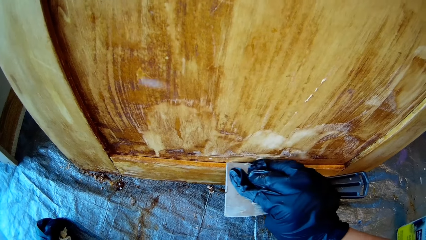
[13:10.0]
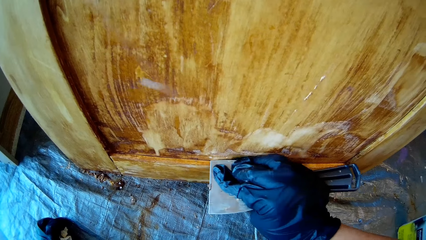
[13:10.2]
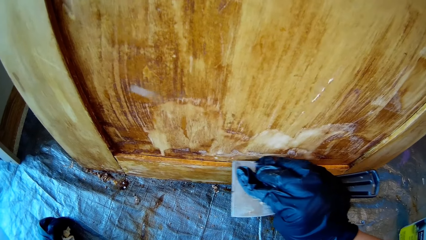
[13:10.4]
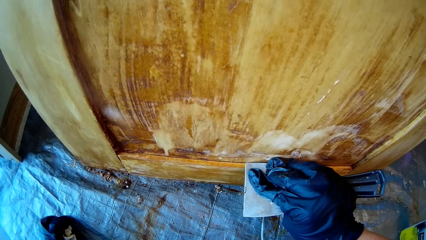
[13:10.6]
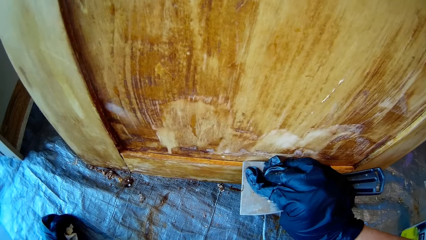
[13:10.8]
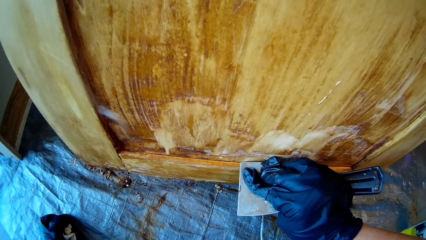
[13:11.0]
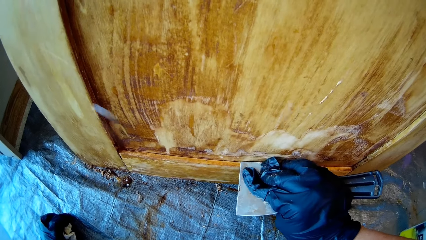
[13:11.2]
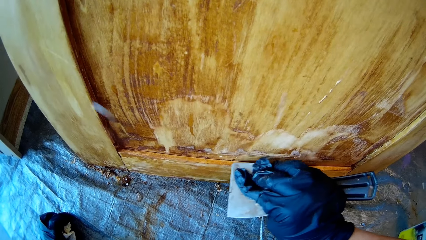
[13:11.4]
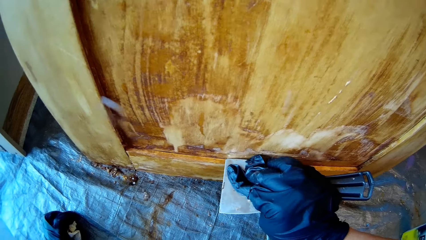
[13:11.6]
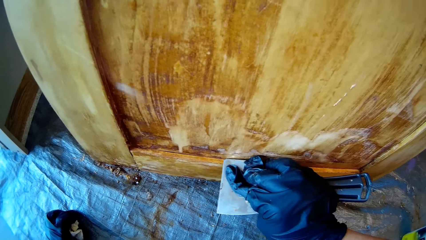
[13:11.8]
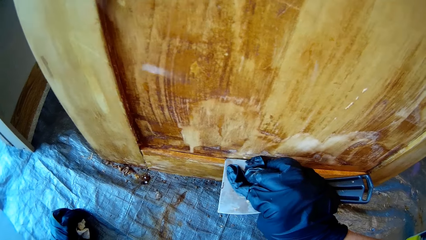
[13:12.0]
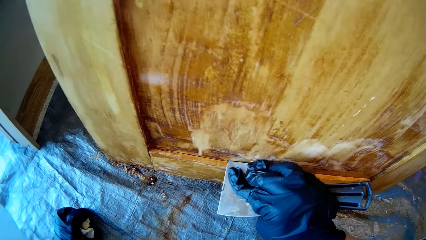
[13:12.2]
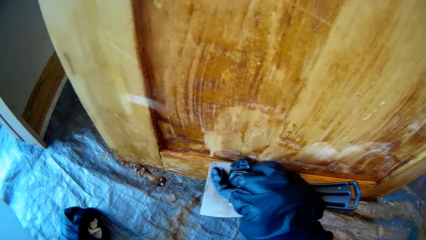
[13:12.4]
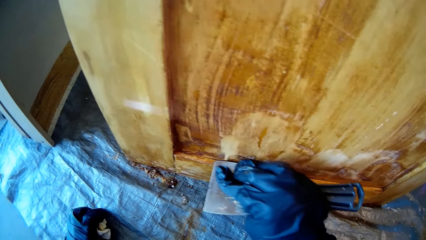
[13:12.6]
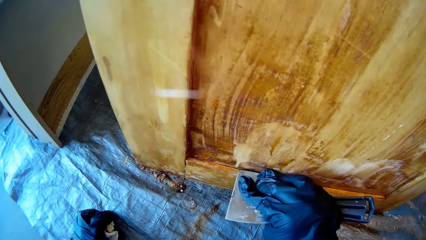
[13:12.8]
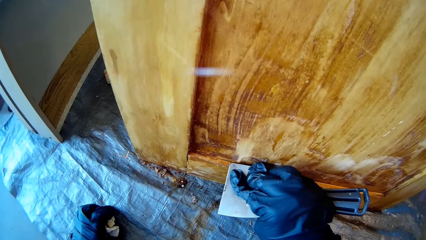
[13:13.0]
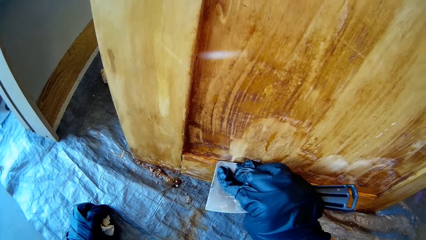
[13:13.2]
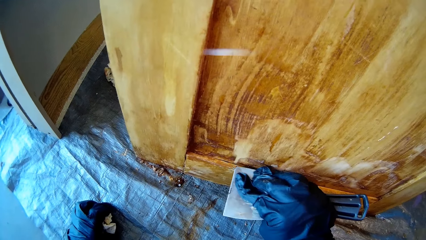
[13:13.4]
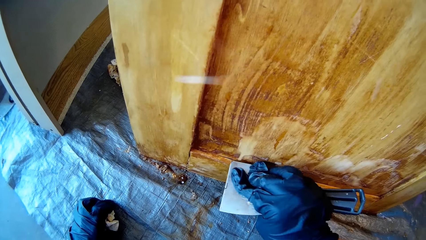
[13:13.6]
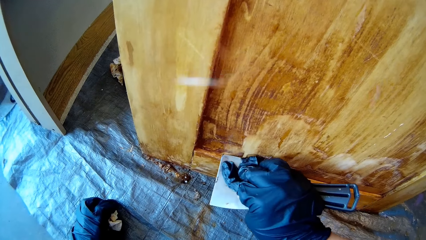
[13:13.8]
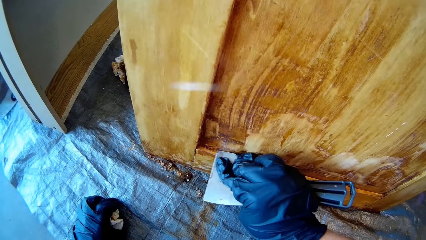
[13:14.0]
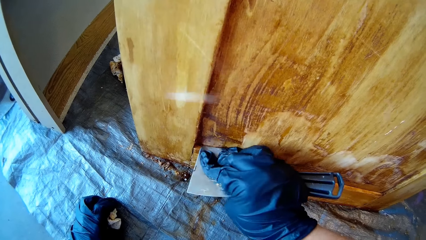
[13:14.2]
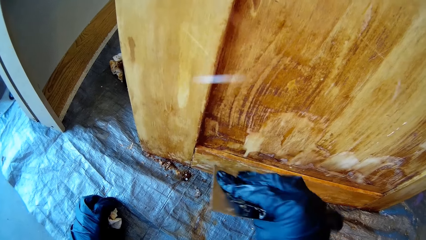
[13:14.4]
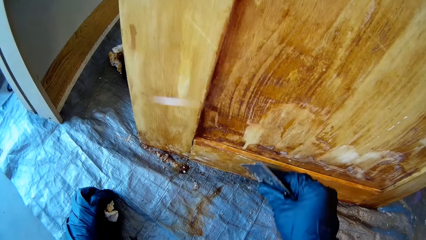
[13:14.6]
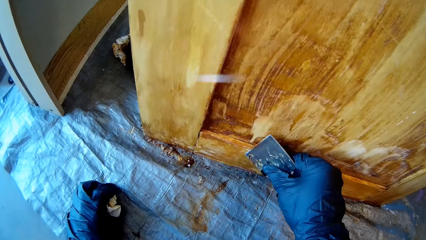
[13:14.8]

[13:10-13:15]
The camera wearer removes wood dirt with a scraper.

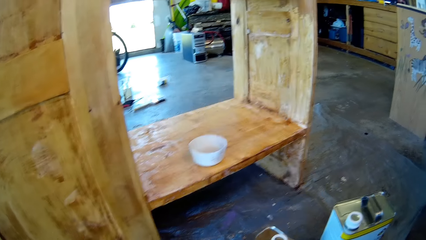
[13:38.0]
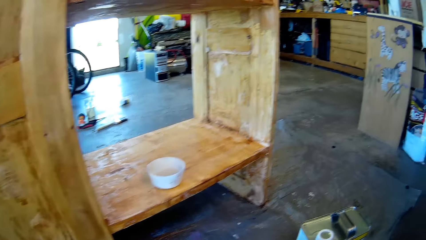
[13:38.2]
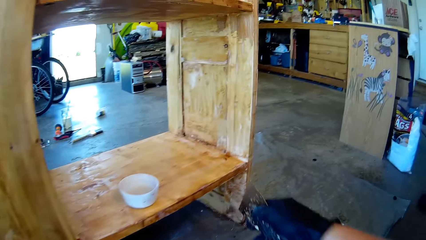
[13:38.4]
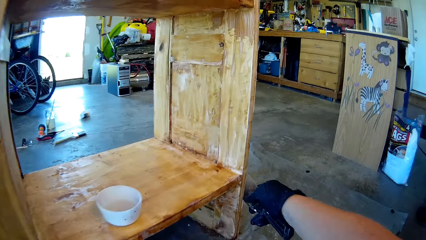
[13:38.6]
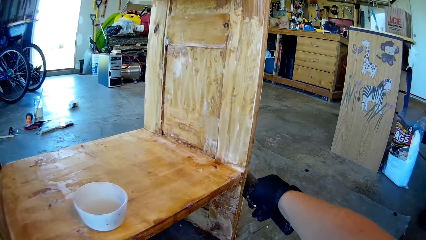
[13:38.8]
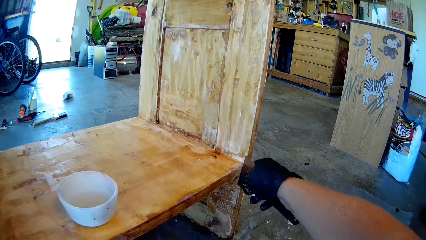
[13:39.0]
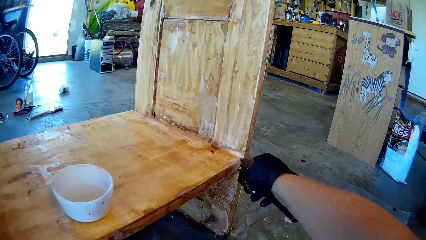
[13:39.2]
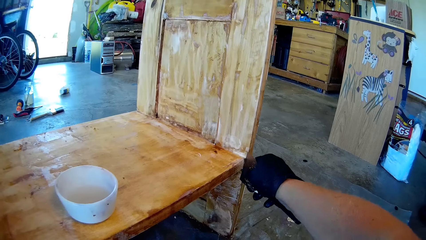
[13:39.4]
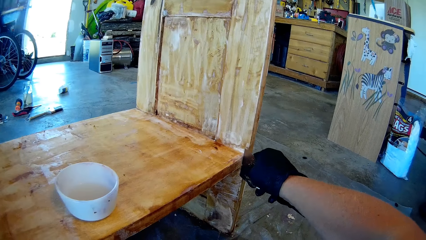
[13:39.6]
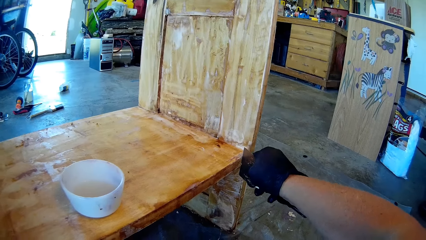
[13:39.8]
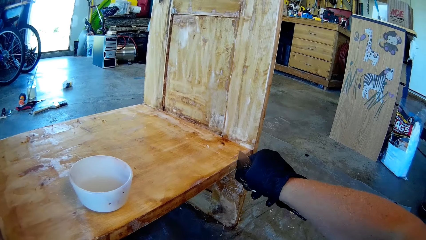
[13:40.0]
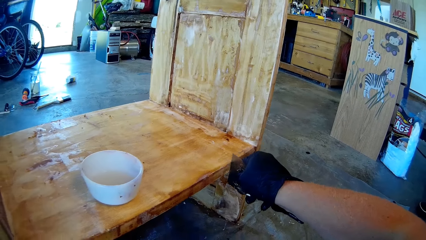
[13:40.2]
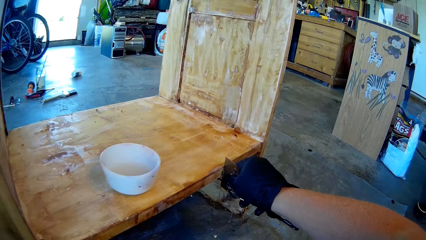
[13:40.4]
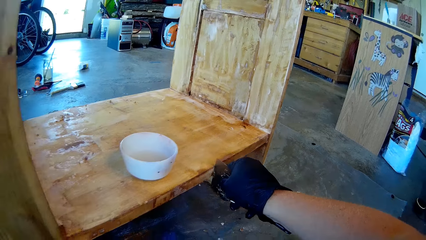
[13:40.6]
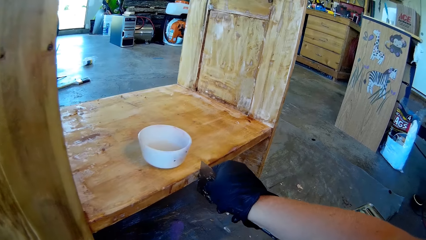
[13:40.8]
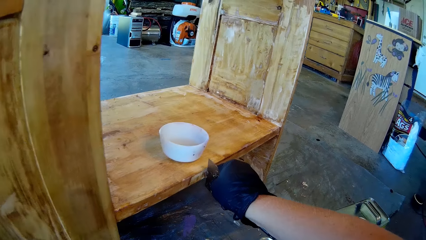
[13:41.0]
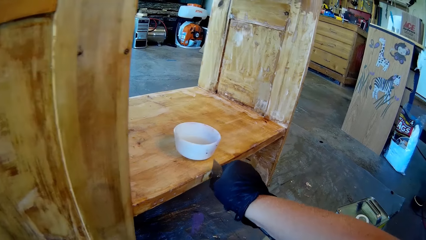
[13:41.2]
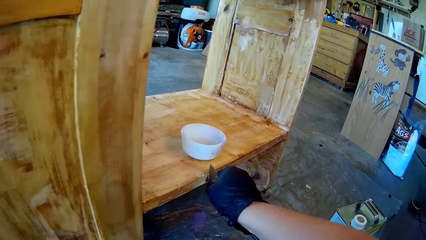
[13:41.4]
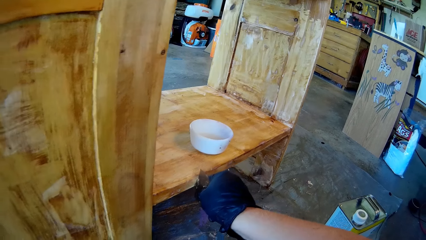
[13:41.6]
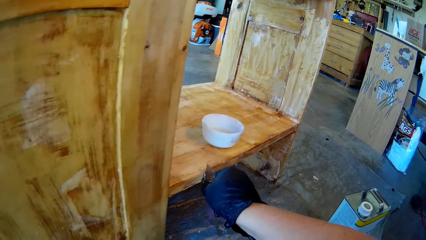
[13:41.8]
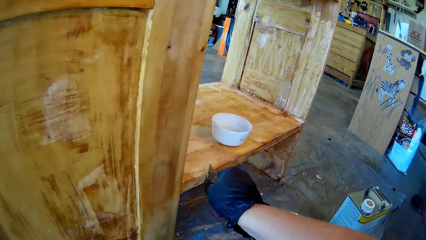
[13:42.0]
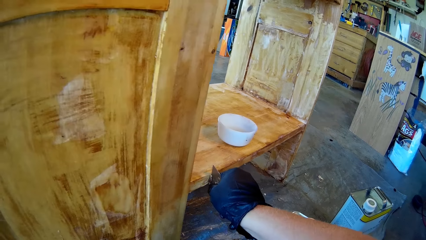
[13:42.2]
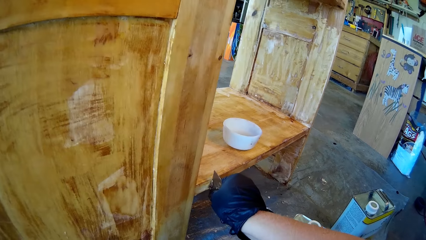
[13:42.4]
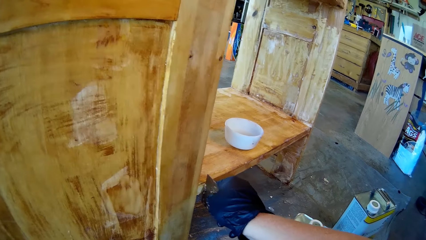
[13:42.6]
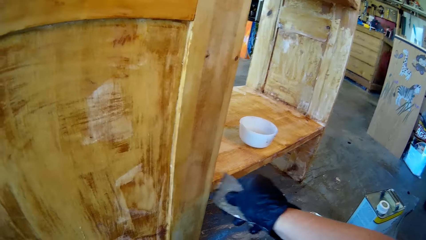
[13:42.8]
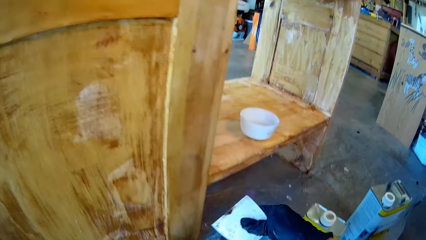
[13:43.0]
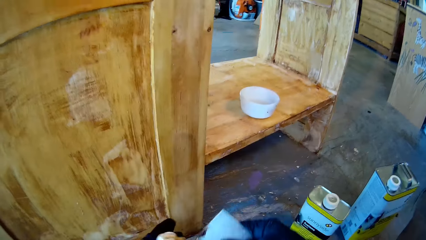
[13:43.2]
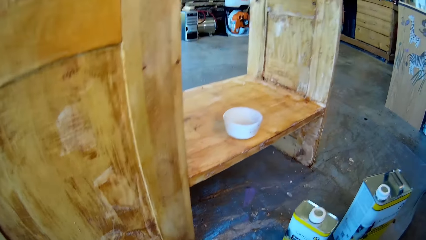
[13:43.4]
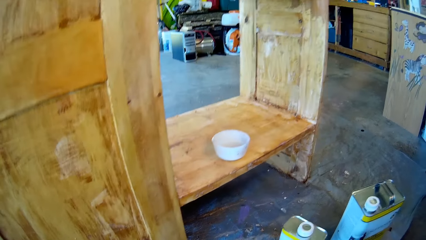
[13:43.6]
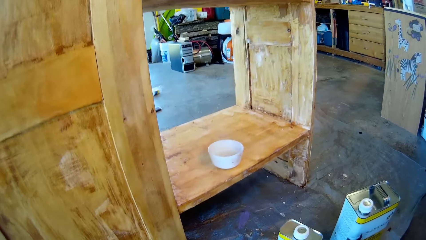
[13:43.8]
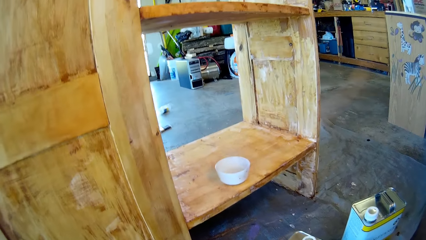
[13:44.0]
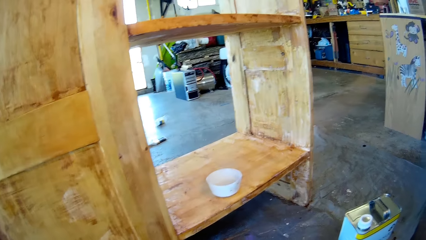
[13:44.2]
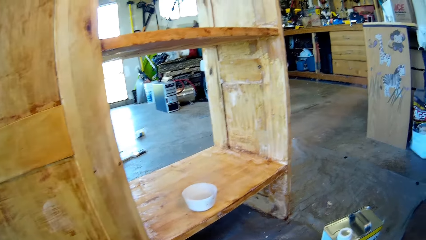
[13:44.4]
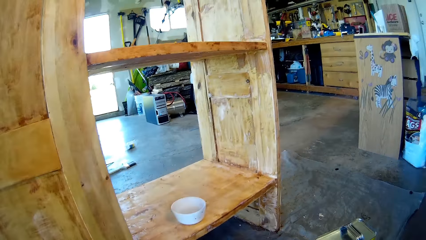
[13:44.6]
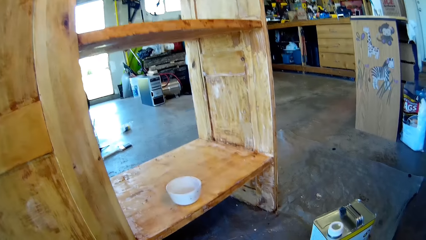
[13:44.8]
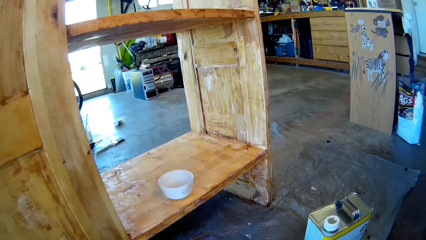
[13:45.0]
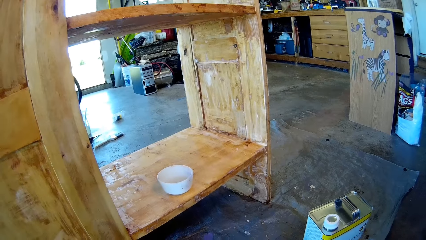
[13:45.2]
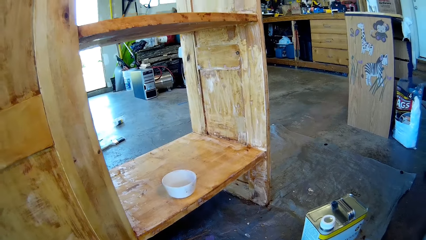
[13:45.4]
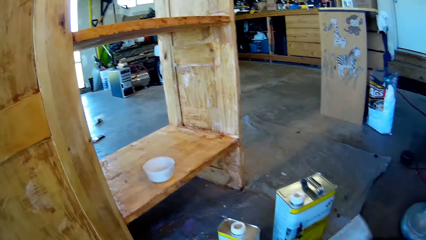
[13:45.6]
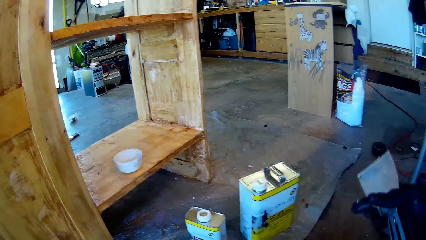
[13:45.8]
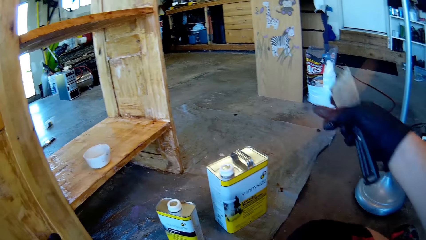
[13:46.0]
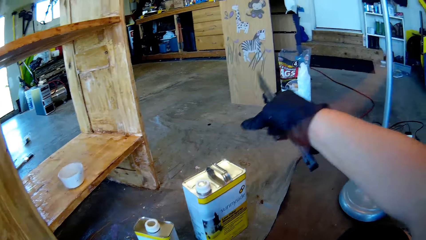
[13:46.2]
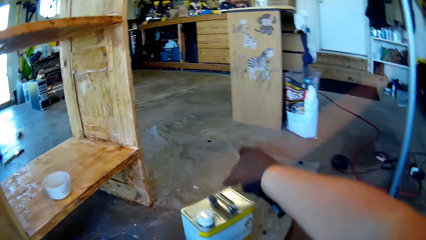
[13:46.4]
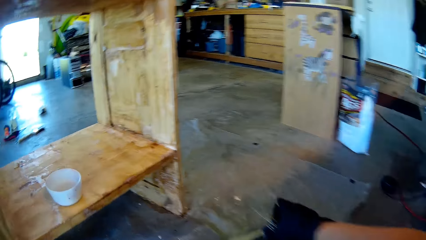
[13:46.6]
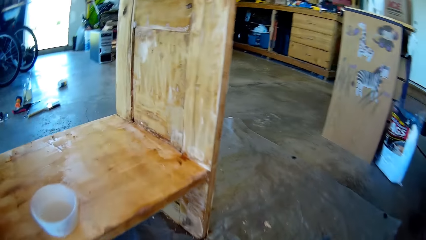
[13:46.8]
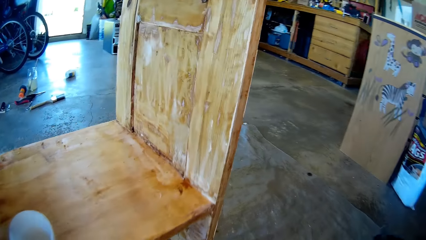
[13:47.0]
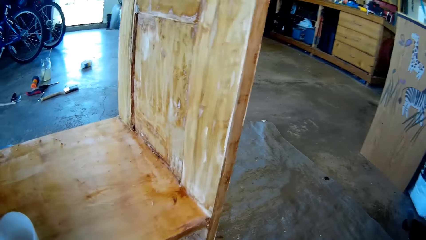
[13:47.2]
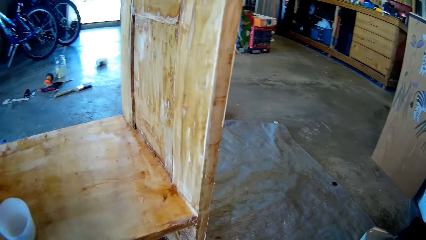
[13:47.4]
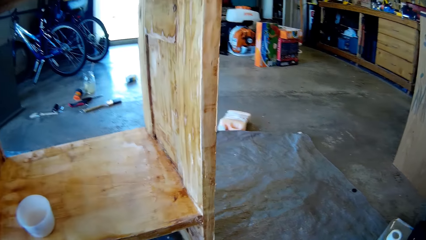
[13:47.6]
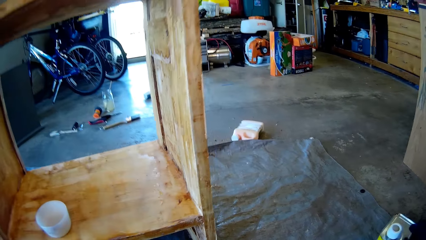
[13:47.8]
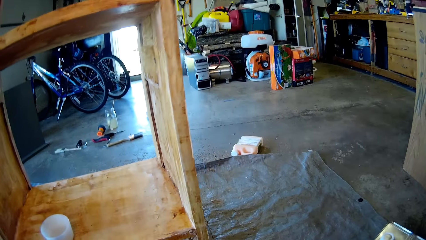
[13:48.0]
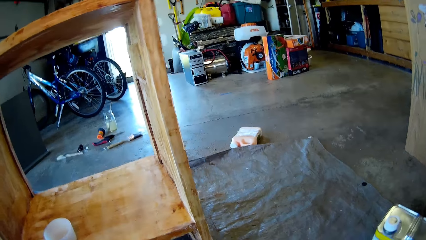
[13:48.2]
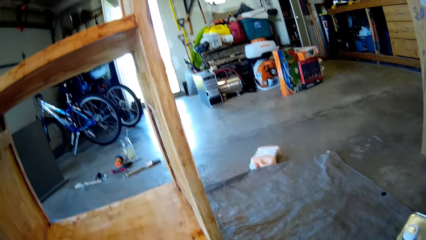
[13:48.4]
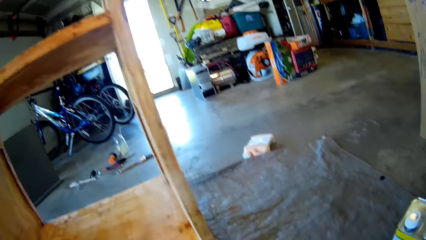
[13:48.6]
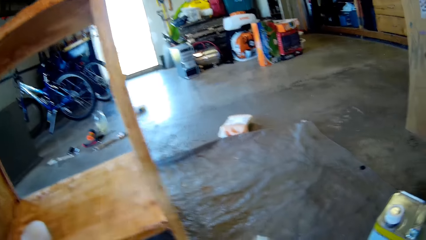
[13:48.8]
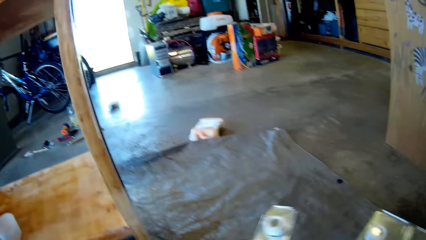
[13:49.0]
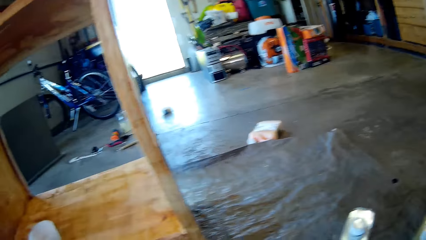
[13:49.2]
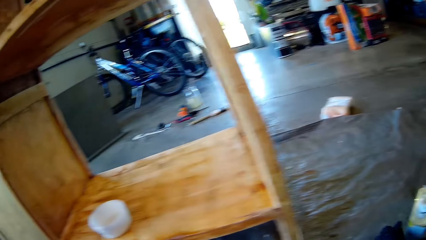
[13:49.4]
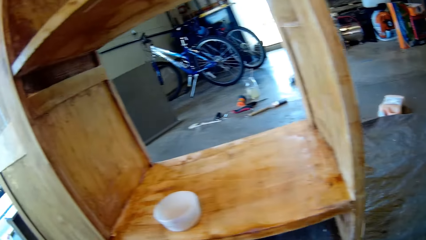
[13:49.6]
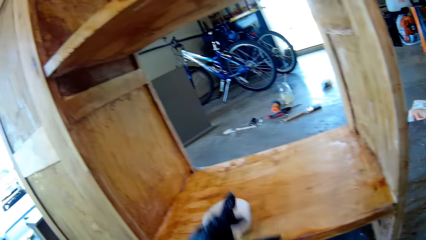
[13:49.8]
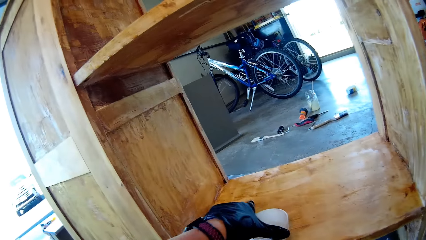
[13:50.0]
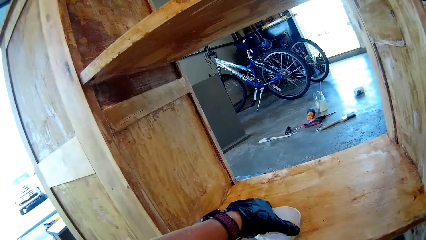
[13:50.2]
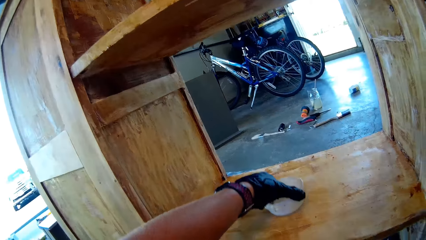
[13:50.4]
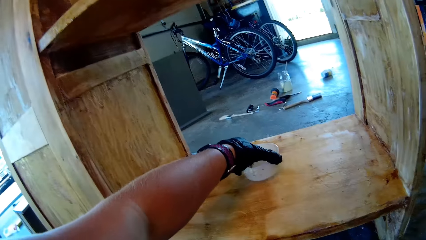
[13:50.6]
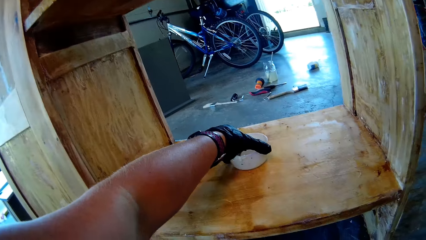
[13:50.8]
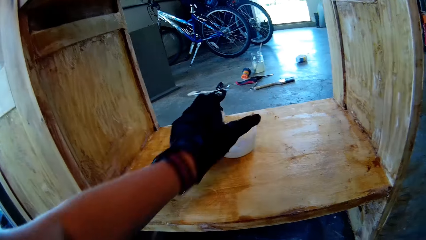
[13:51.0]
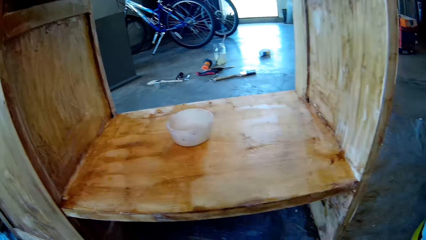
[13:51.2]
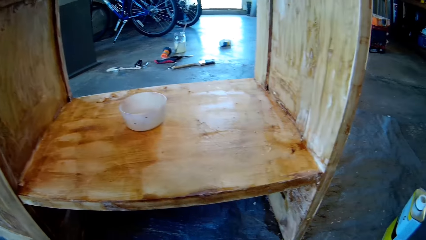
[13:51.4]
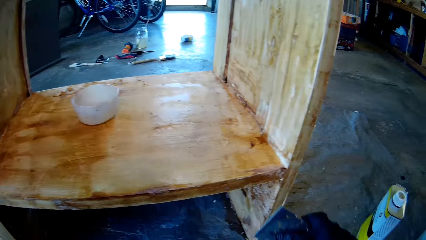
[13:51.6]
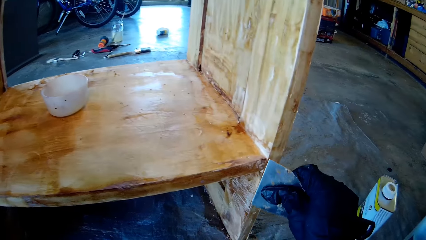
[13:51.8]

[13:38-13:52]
The camera wearer removes wood dirt with a scraper. They wipe the scraper with a piece of cloth. They pick up an oil can on the floor. They put down the oil can. They pick up the oil can on the floor. They put down the oil can. They move a bowl on a wood.
